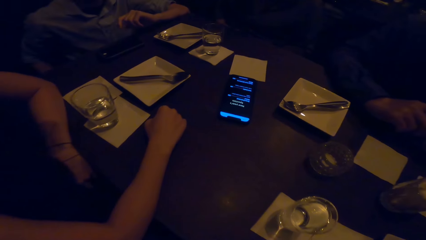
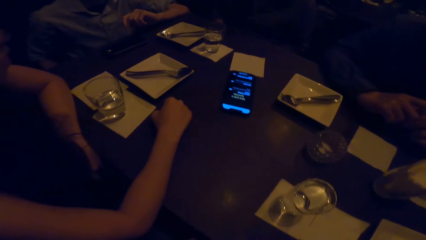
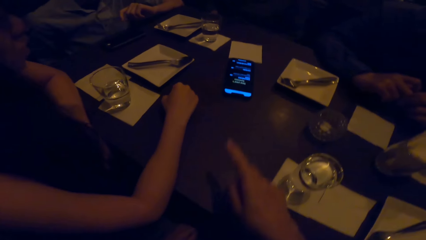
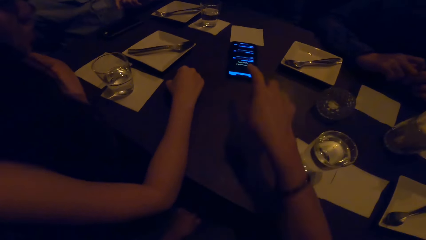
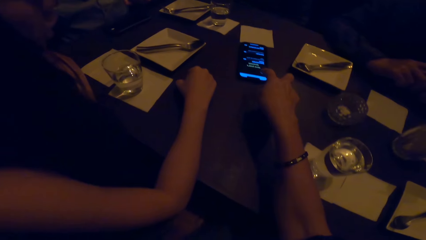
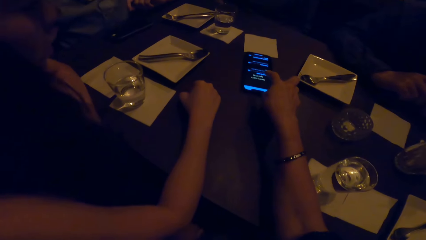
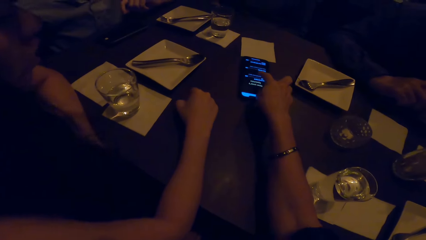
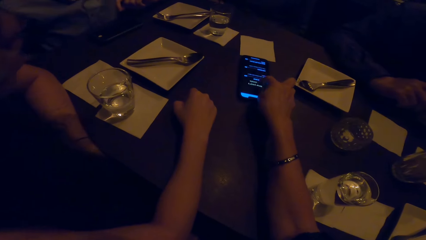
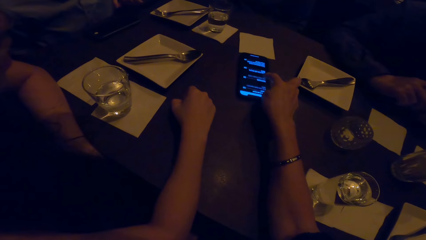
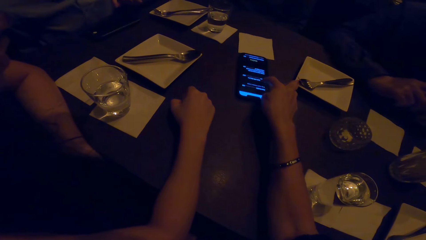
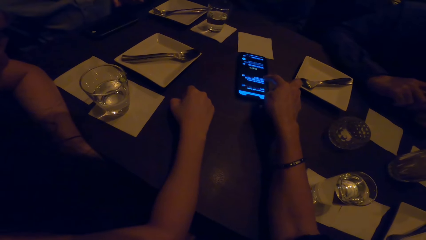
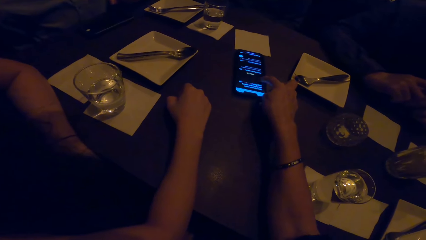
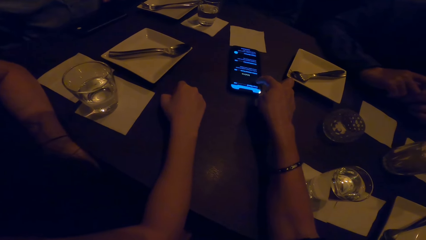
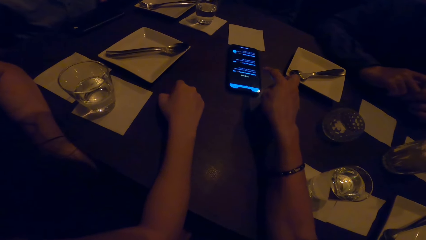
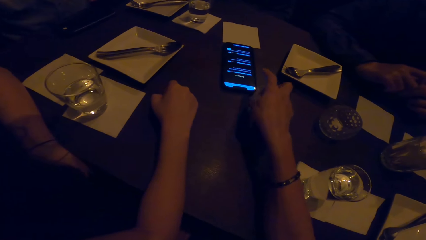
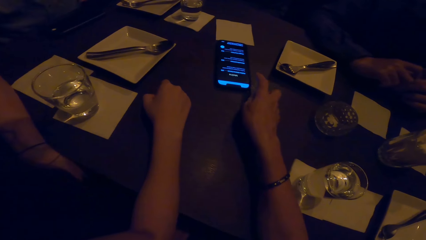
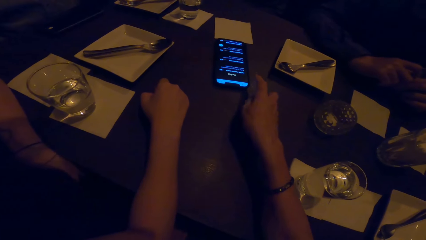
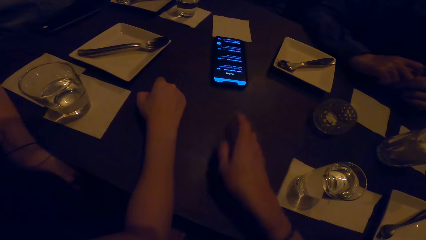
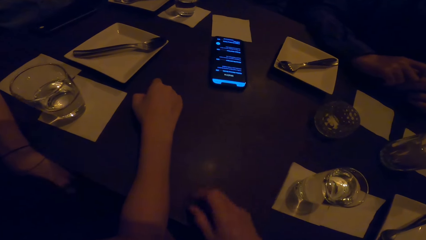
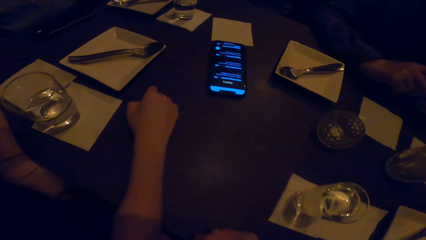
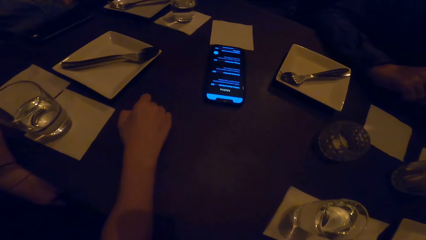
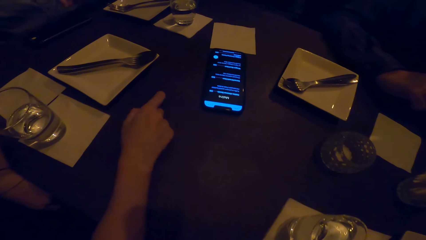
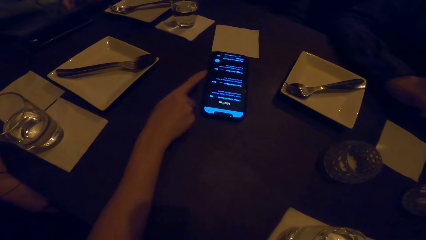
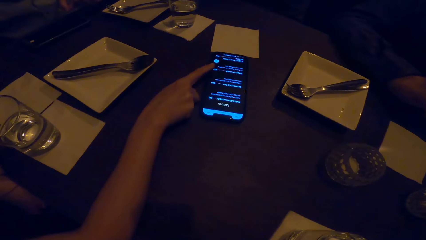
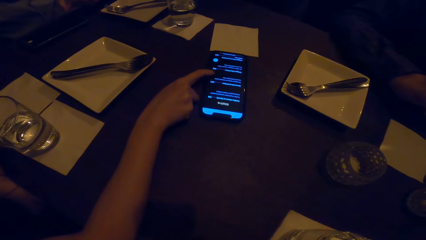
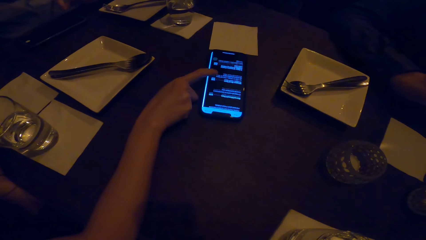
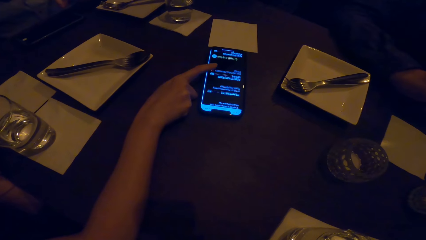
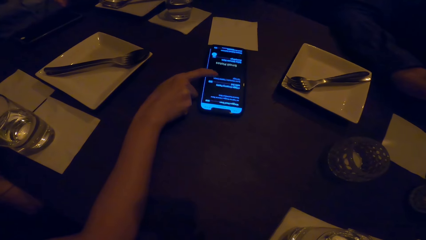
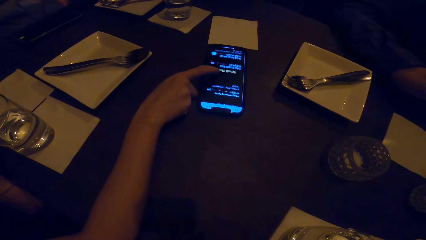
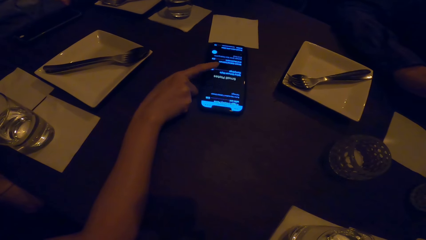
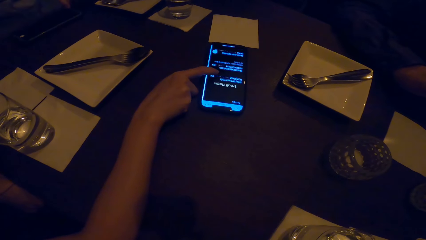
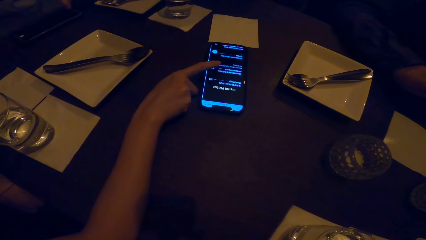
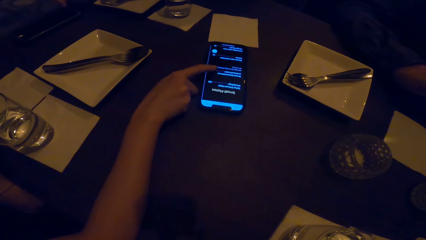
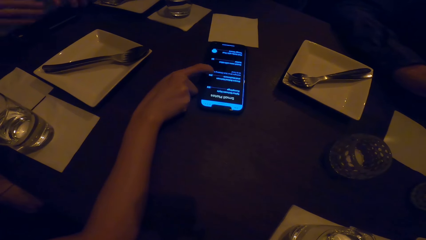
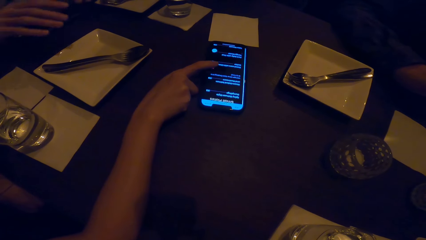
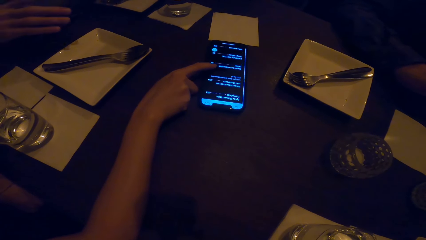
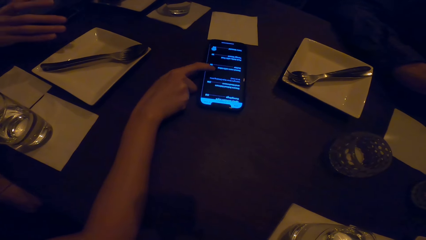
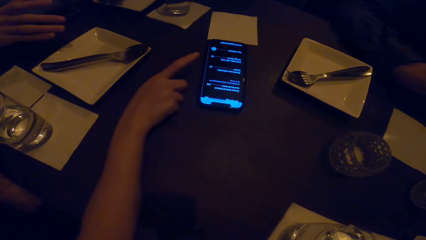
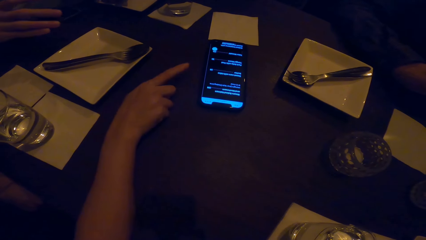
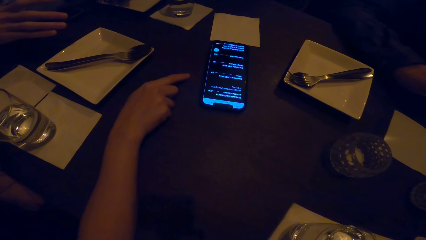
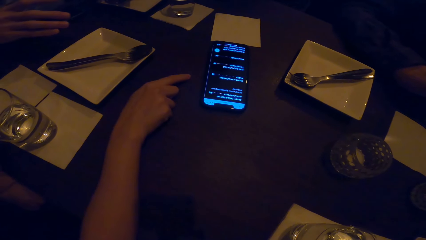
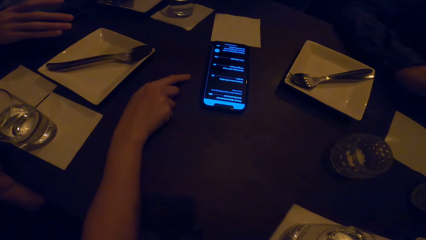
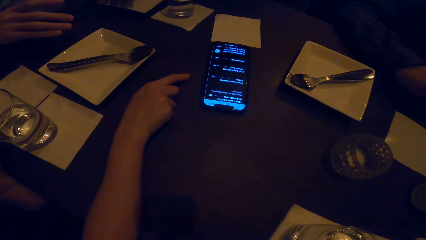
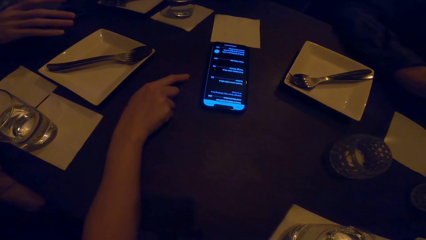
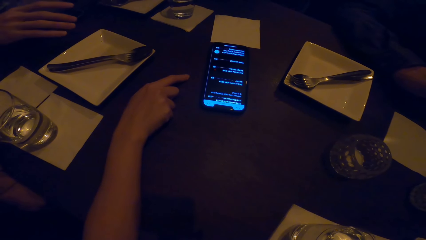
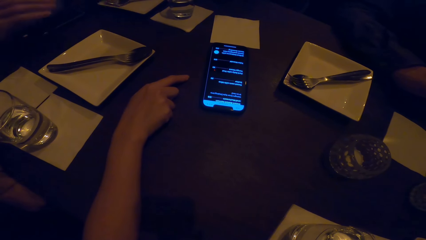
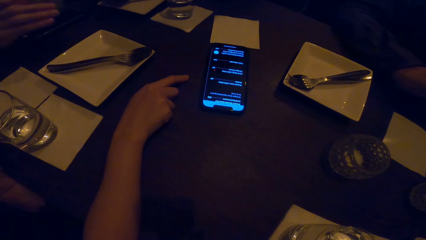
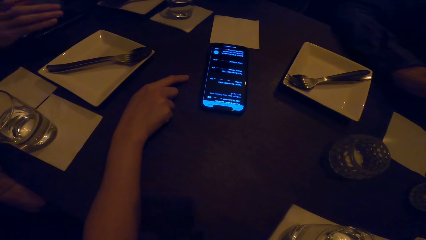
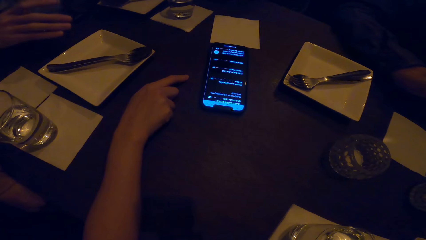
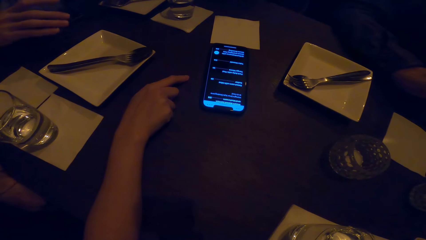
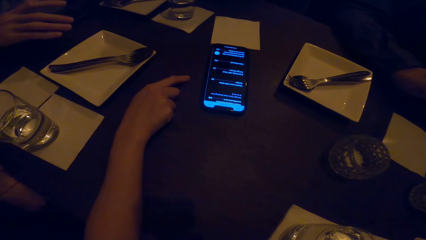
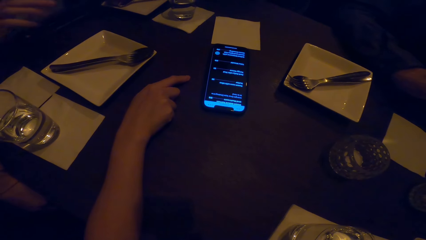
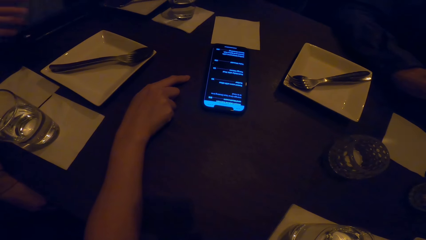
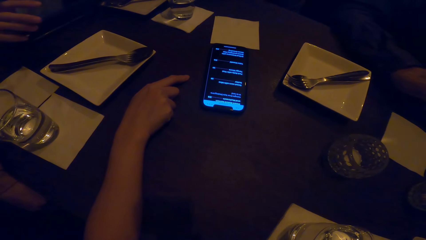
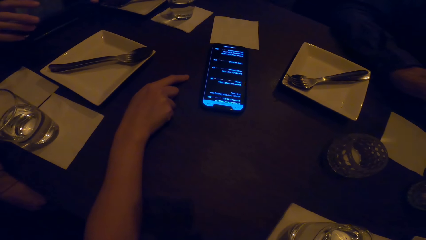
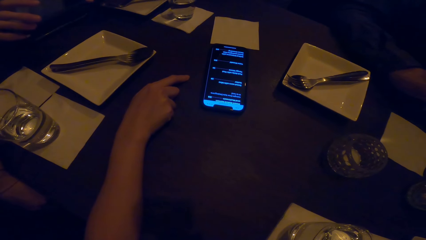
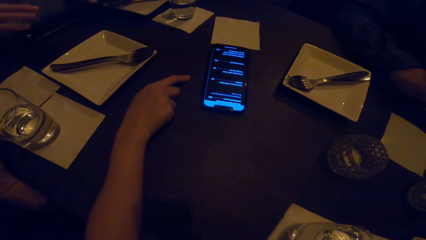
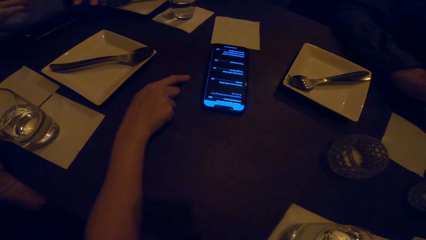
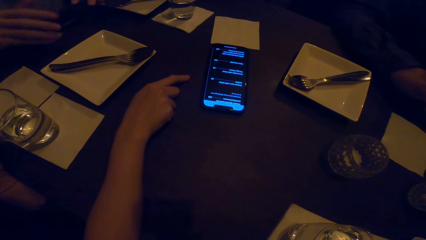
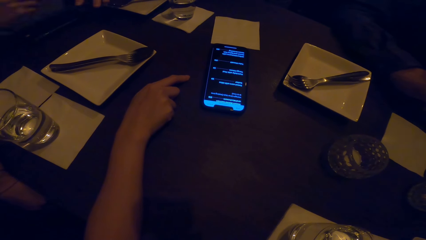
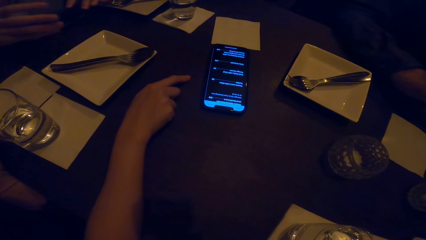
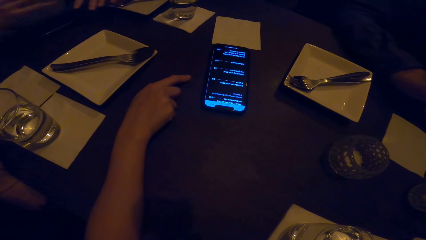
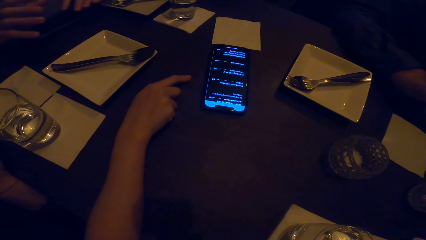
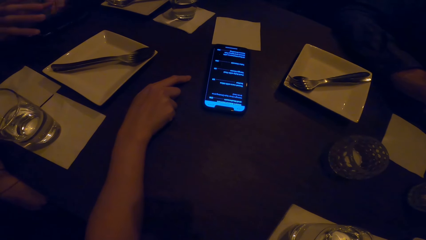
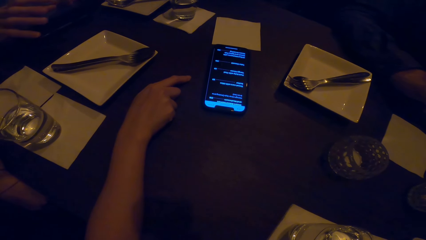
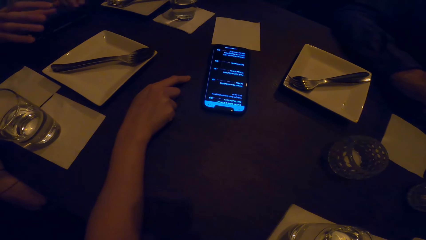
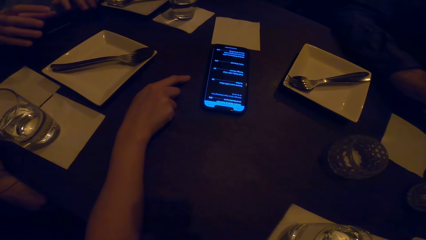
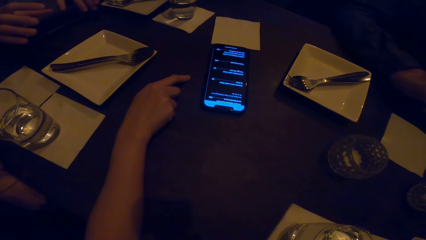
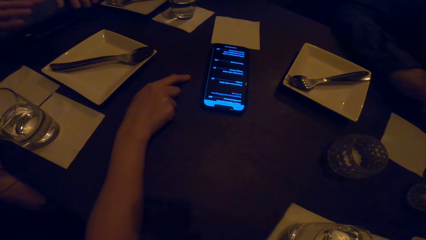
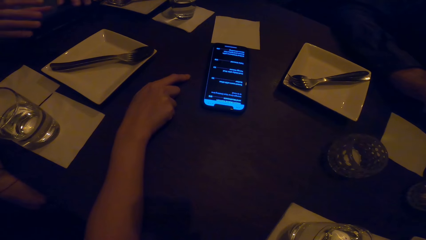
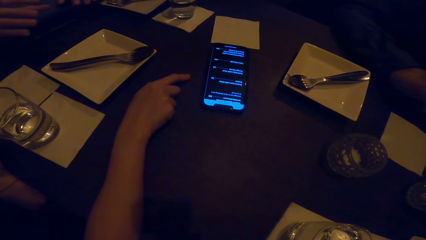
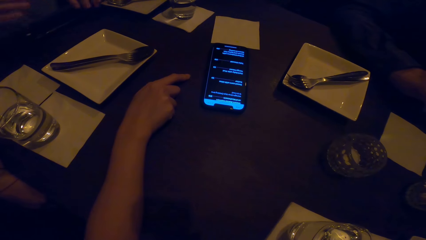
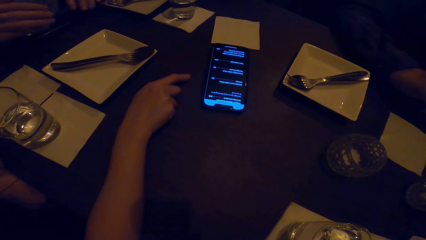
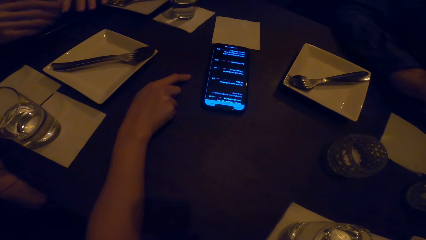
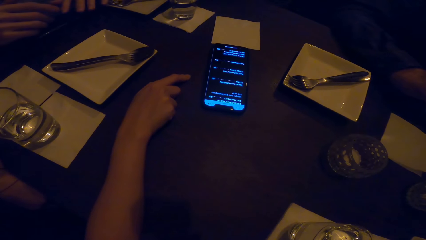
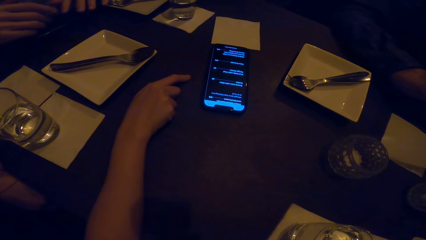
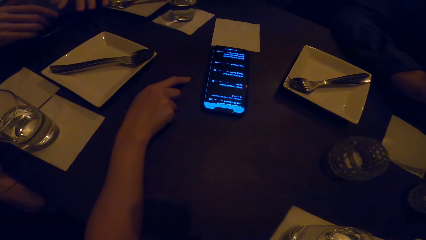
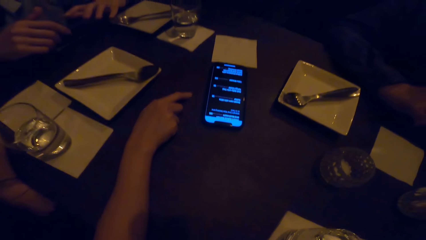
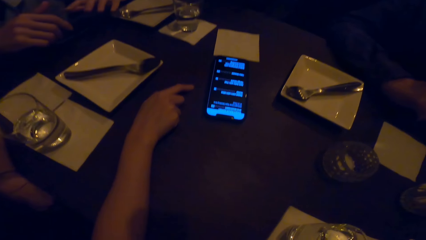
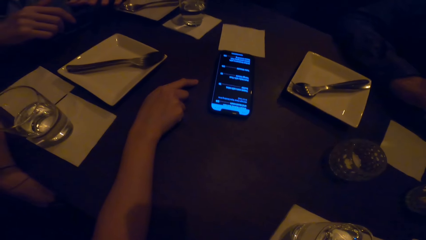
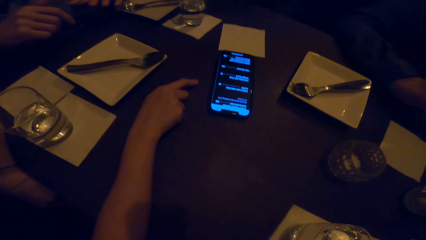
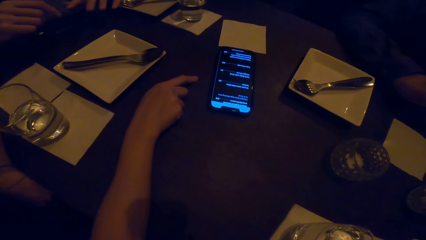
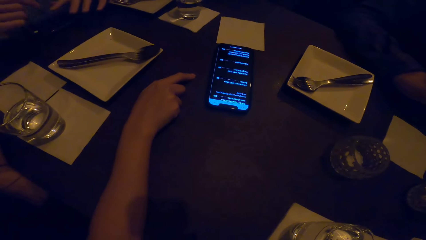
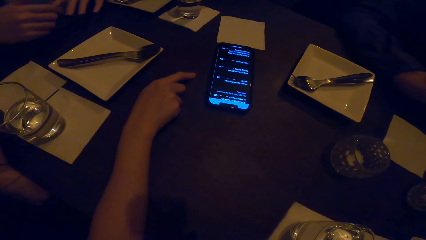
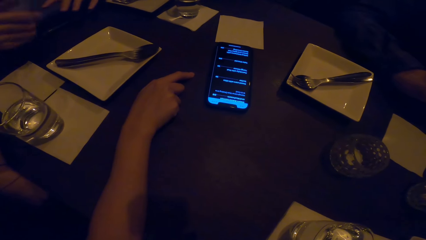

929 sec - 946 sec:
The camera wearer touches the phone and scrolls on the phone. They look at the phone. A woman scrolls through the phone.
